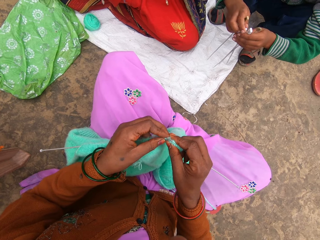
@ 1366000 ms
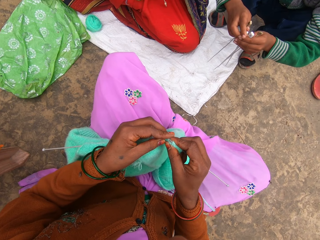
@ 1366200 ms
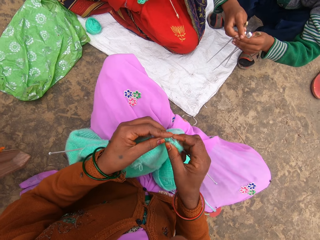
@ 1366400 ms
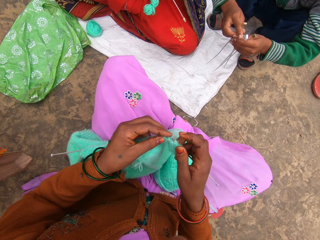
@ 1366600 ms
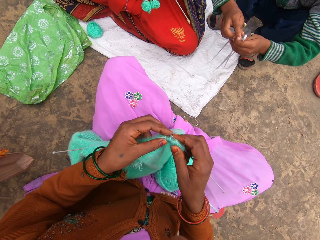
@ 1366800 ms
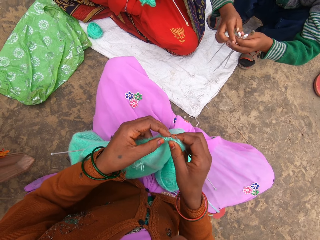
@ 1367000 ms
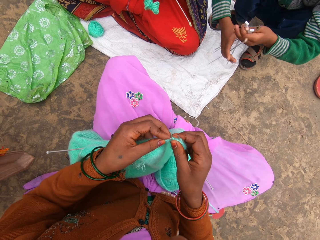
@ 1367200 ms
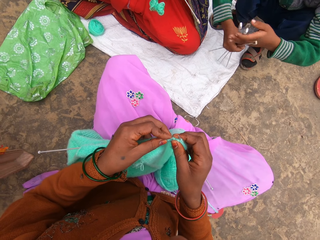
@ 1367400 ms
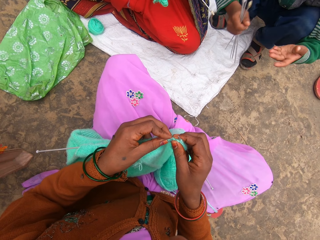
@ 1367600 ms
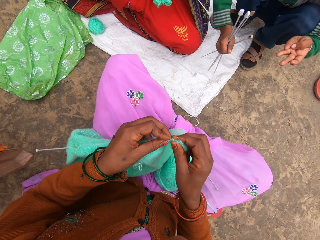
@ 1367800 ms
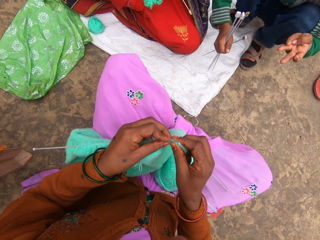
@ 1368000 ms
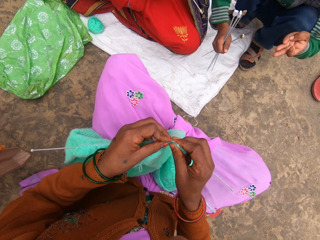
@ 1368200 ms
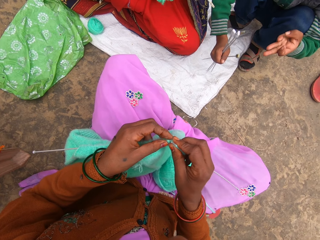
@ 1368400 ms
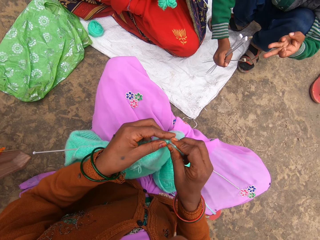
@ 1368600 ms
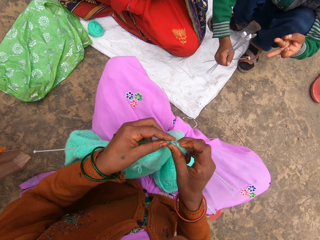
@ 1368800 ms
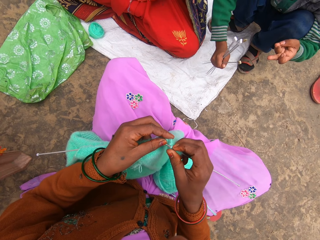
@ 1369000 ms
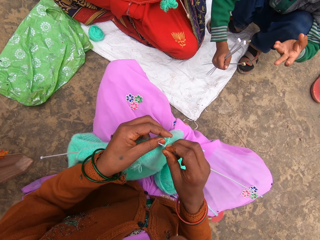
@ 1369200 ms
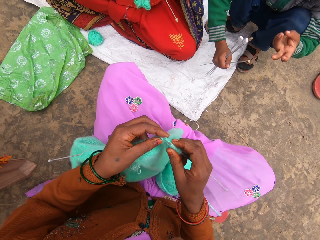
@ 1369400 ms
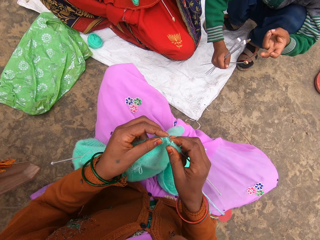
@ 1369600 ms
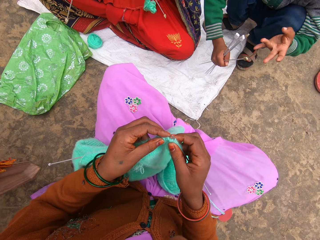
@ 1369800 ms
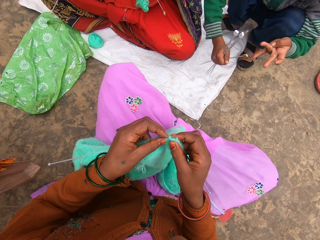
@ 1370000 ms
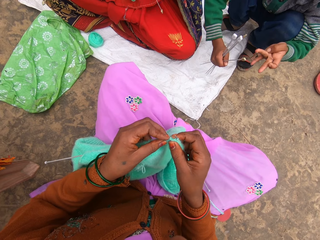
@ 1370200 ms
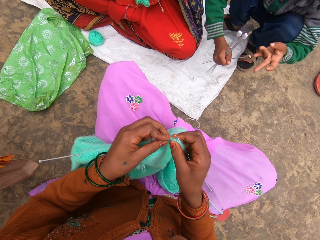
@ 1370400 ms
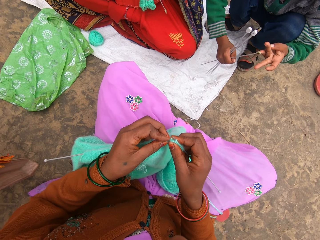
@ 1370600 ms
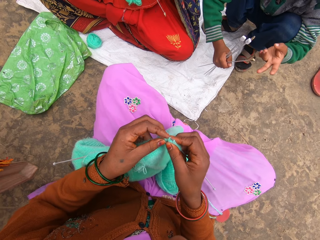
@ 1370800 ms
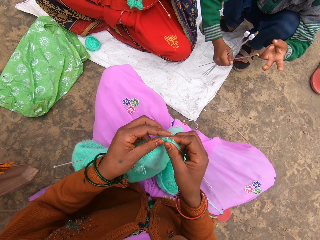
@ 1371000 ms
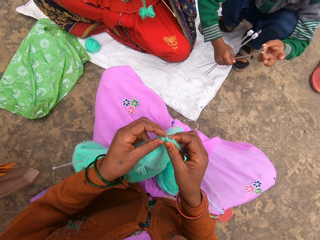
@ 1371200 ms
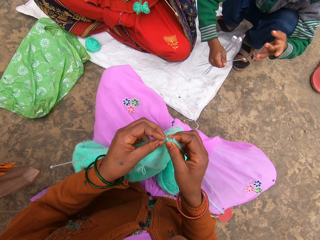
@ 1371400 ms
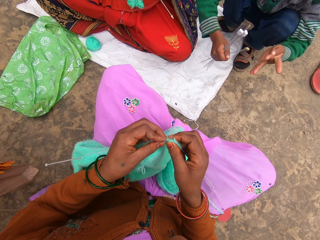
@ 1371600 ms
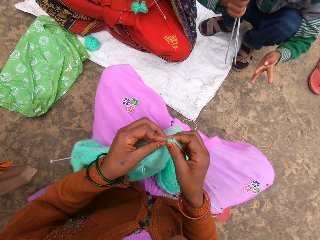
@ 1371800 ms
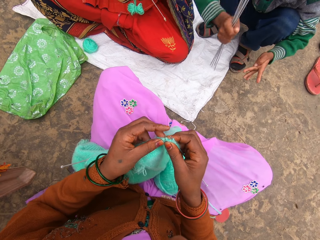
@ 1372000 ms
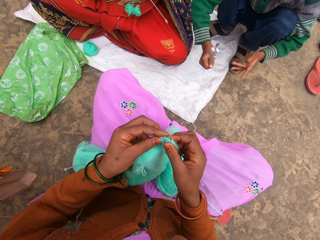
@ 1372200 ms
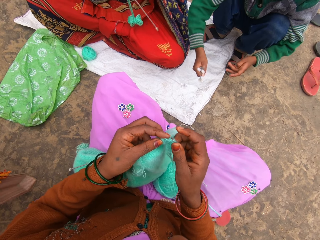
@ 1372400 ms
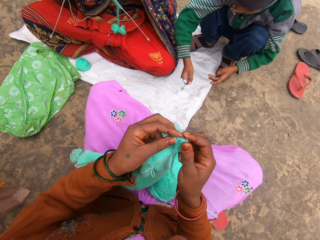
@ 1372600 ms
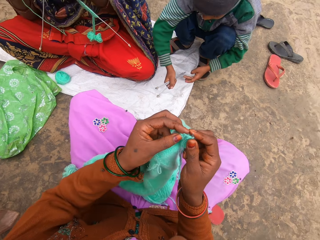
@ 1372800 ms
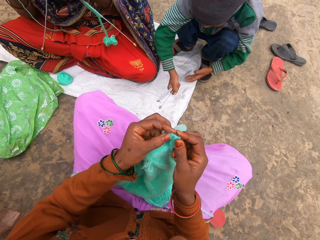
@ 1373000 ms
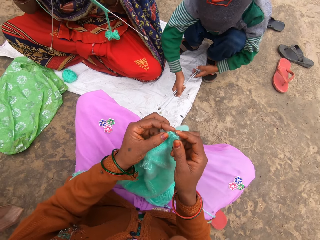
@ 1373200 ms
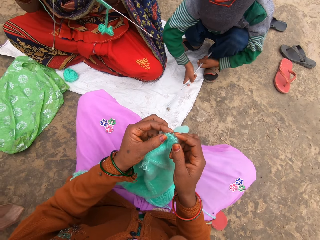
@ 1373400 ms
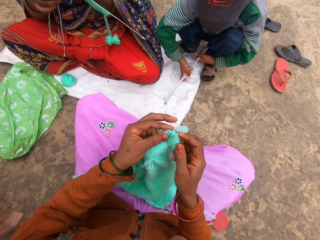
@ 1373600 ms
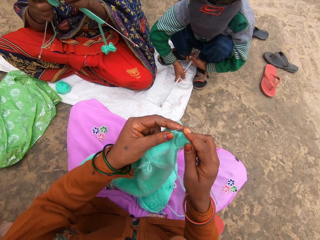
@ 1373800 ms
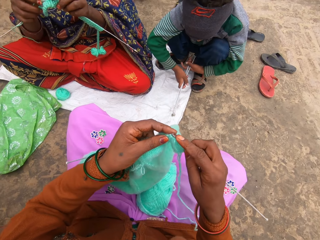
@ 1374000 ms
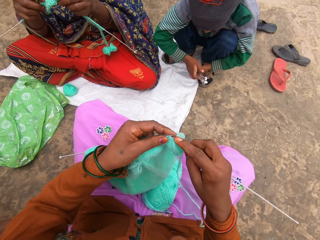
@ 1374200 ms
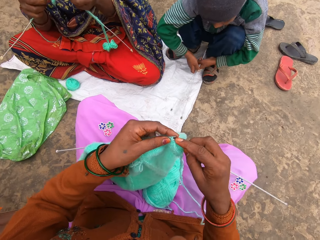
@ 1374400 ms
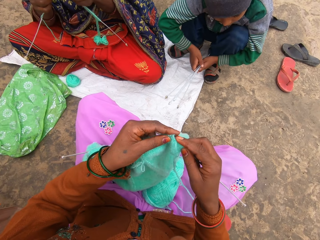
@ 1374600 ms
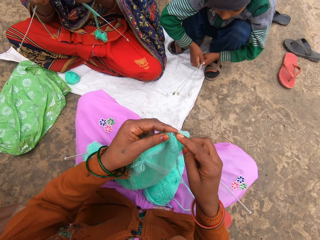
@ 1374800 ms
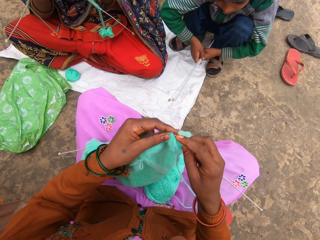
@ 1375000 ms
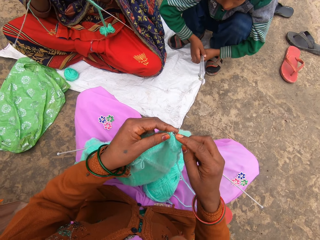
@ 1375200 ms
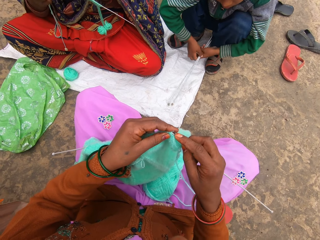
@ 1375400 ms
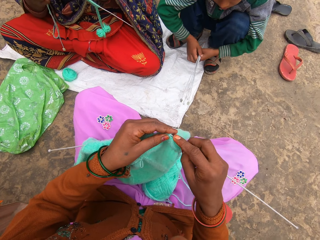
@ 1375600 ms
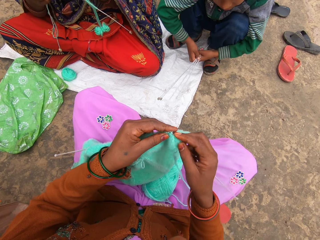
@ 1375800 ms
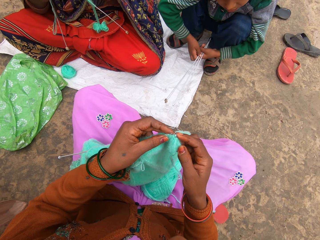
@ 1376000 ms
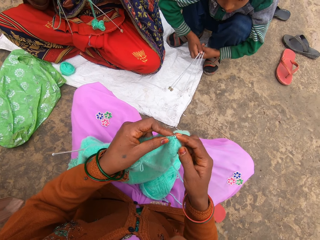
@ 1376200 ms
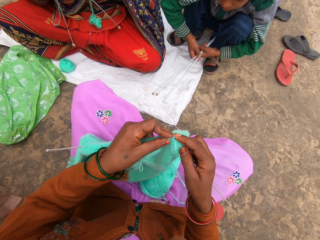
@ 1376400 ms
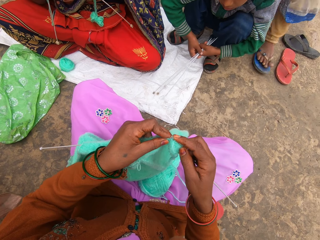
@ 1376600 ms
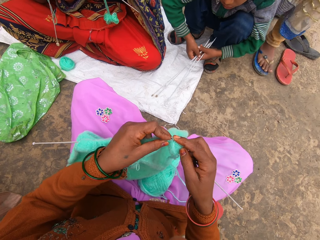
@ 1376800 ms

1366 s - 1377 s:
The camera wearer interacts with a woman. They talk to the woman. They count their fingers. The woman knits.

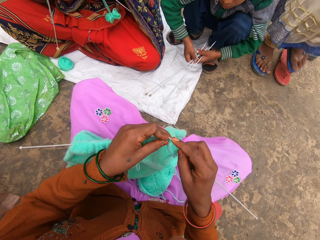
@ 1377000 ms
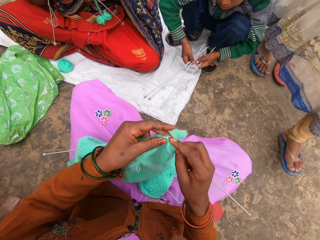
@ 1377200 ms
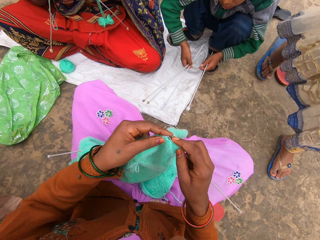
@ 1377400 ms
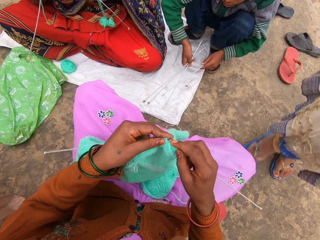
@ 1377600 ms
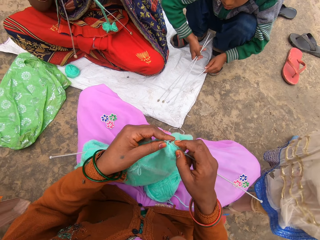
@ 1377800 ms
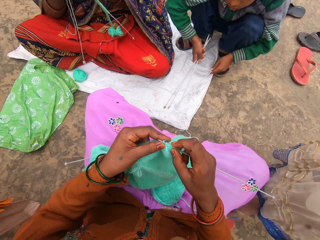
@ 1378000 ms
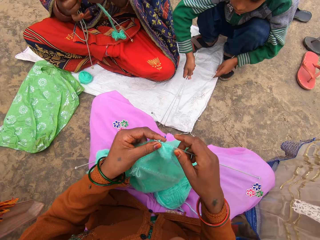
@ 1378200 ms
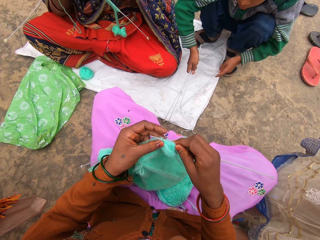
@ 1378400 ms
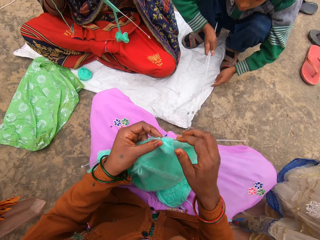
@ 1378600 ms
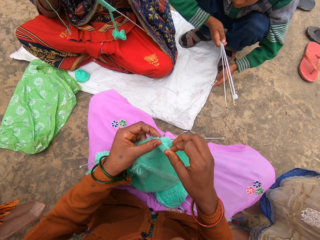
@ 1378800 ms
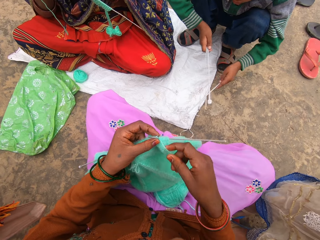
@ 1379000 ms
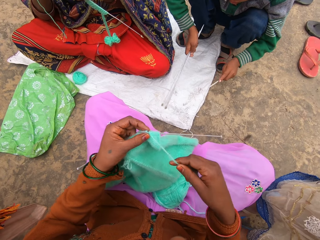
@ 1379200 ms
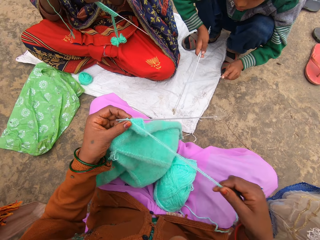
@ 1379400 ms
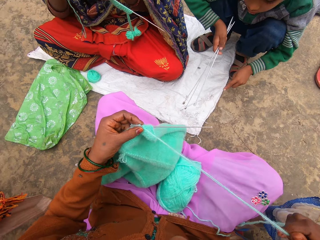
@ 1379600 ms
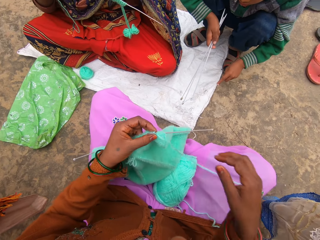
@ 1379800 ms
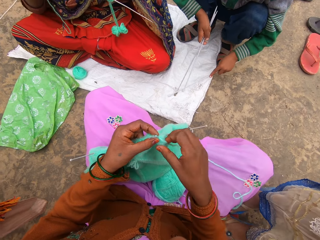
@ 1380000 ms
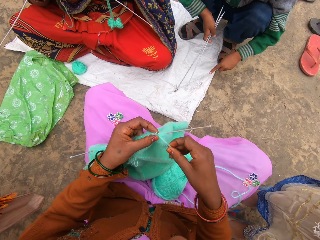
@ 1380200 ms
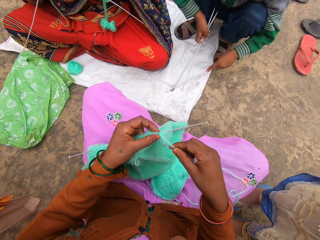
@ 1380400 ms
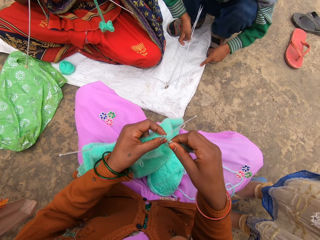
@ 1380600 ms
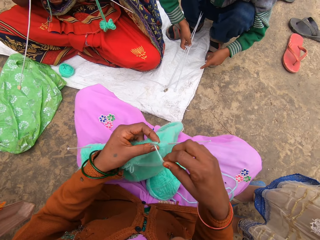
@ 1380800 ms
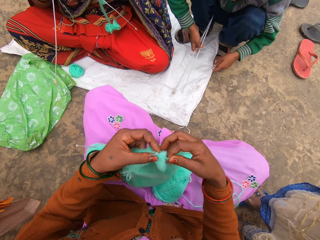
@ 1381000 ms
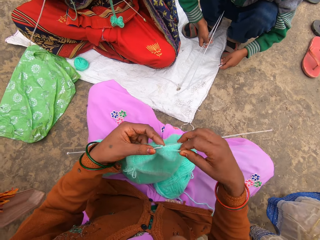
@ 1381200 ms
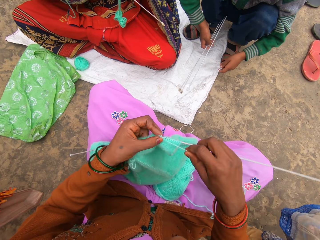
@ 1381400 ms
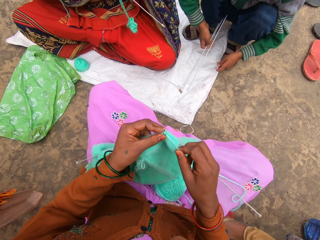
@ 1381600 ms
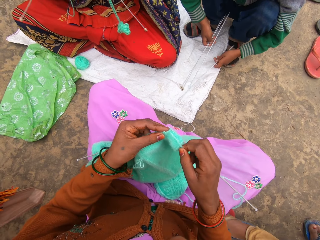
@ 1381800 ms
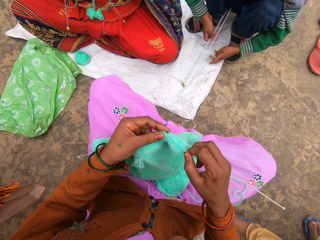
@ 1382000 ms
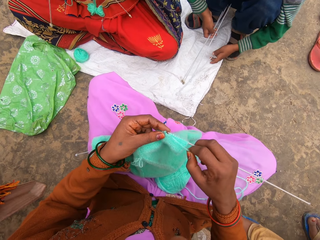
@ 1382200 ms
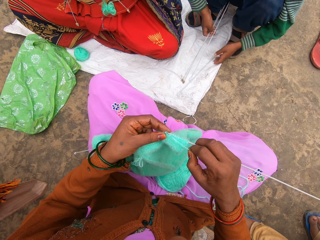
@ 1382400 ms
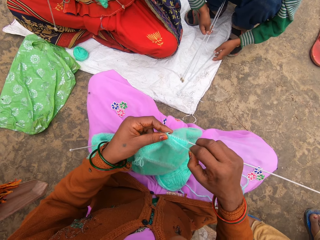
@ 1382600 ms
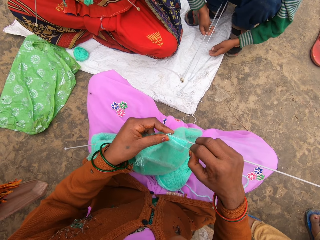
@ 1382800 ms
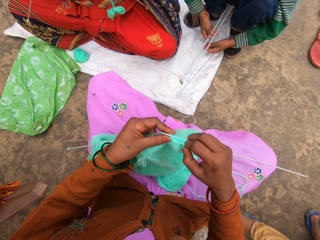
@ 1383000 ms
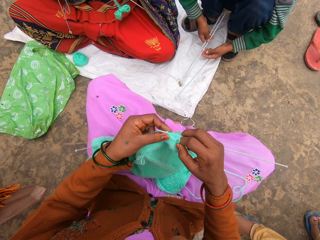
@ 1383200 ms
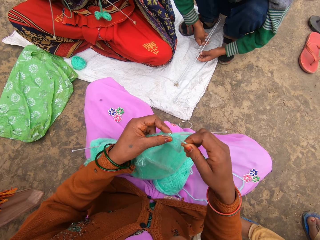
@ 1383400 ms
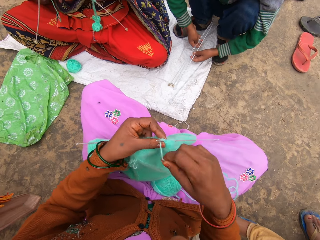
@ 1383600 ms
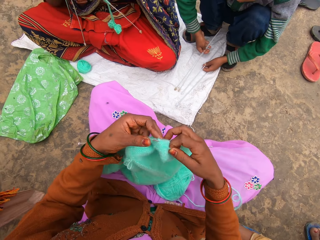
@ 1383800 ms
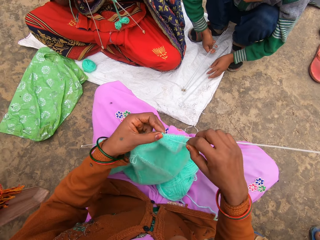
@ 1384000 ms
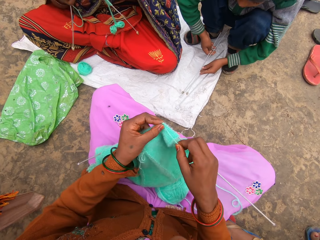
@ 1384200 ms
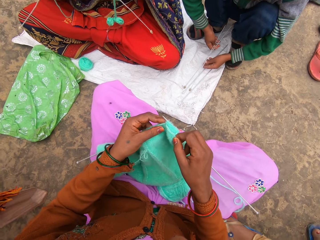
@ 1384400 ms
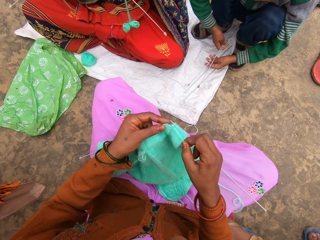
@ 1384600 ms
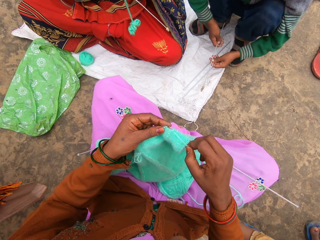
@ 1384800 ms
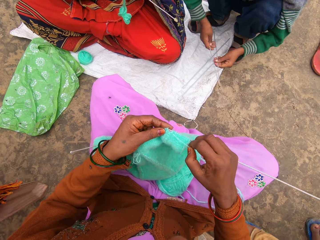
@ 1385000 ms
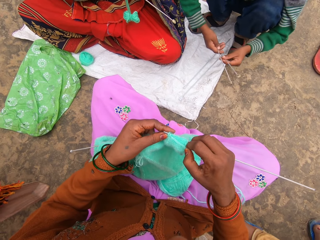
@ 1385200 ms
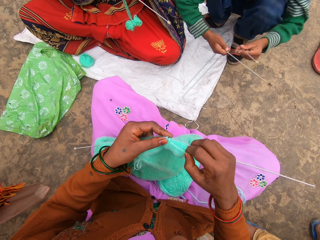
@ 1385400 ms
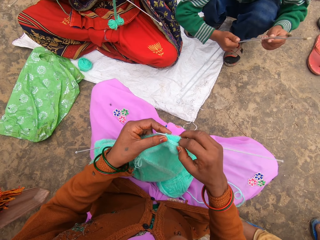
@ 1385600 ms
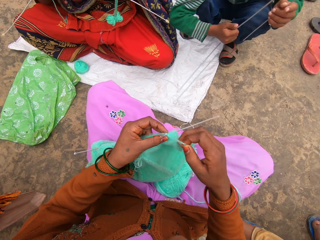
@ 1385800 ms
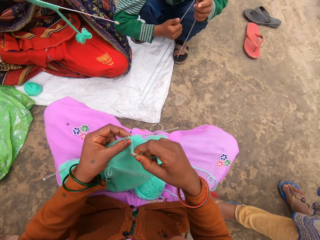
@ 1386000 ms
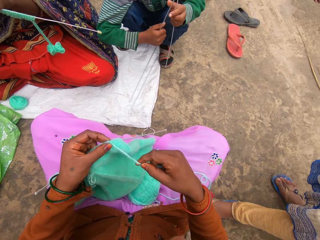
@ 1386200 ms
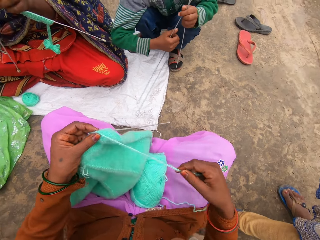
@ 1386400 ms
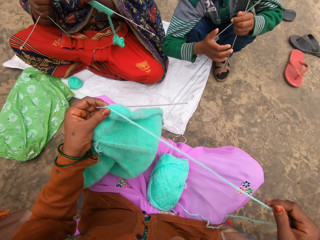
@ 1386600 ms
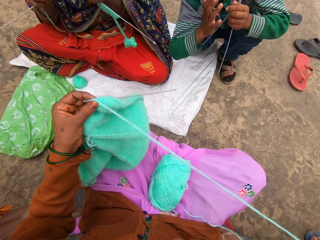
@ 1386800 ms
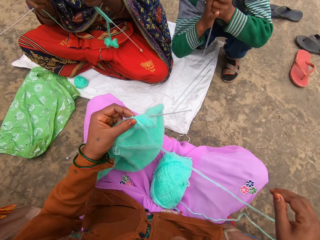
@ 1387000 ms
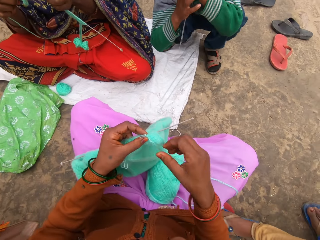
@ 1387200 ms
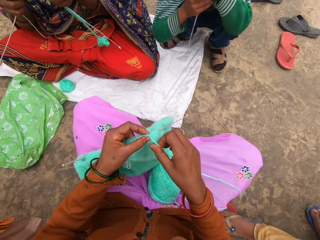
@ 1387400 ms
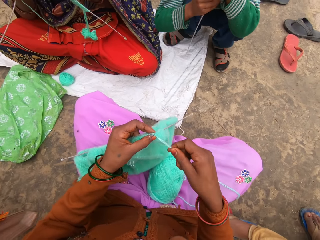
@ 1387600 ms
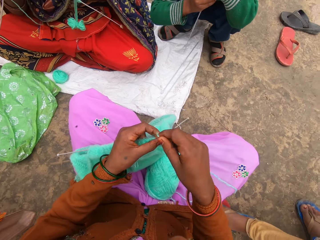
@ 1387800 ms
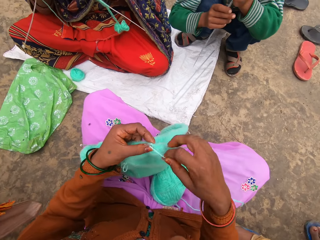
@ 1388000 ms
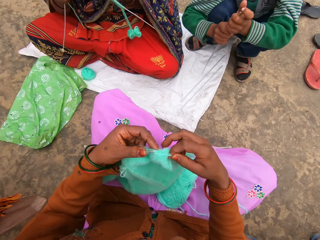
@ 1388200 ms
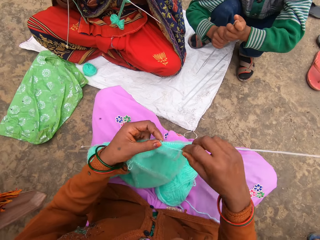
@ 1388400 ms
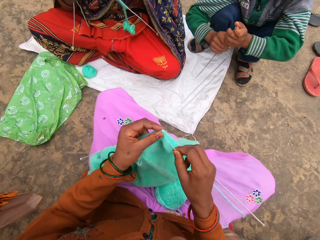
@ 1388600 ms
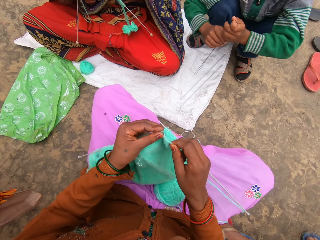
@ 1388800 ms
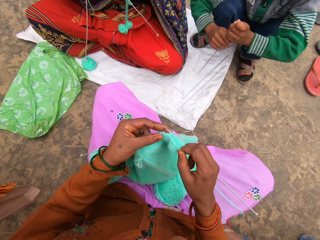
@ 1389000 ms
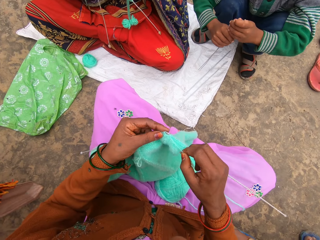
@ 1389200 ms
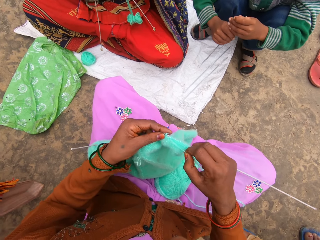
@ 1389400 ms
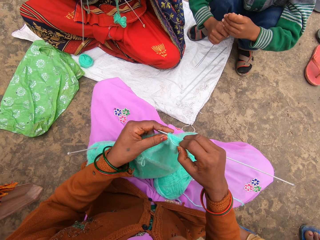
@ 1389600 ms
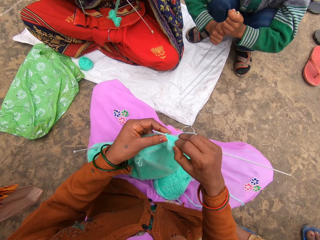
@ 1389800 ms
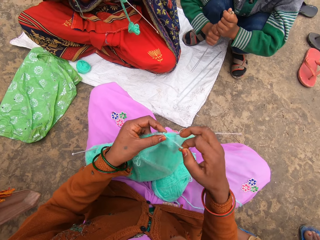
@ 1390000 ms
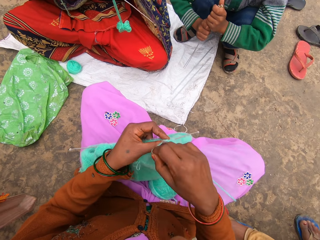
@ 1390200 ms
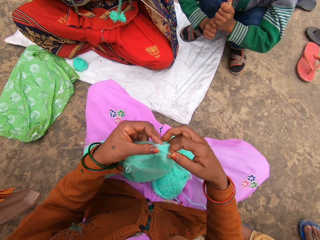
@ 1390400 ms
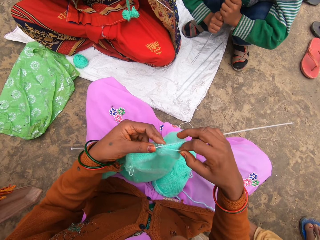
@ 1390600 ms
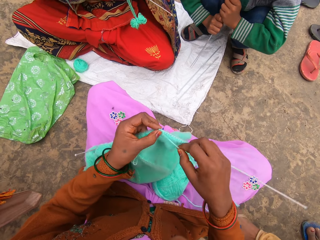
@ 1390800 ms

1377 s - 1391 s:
The camera wearer interacts with another woman. They talk to something.
